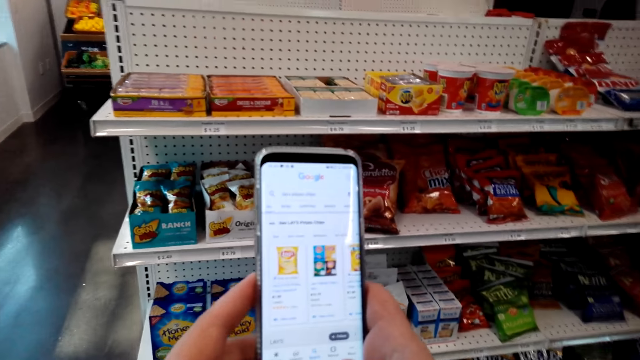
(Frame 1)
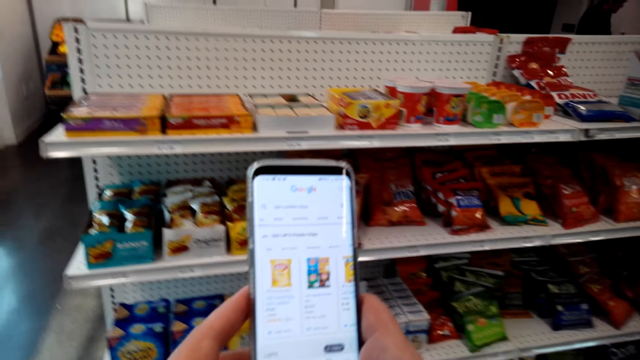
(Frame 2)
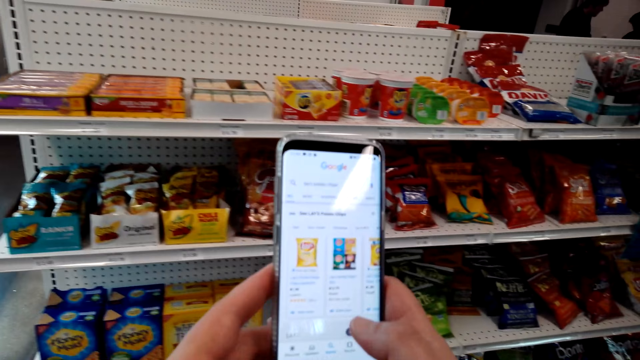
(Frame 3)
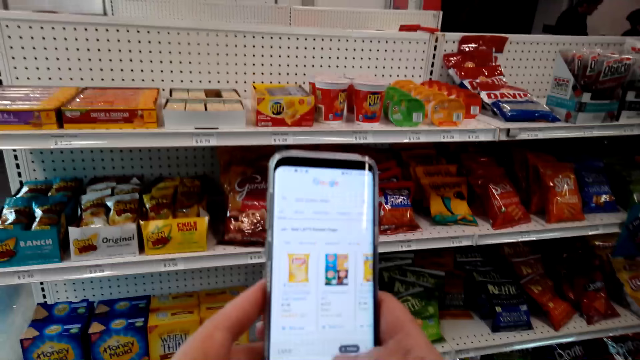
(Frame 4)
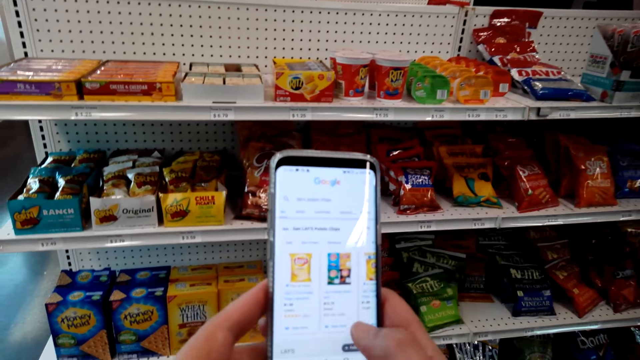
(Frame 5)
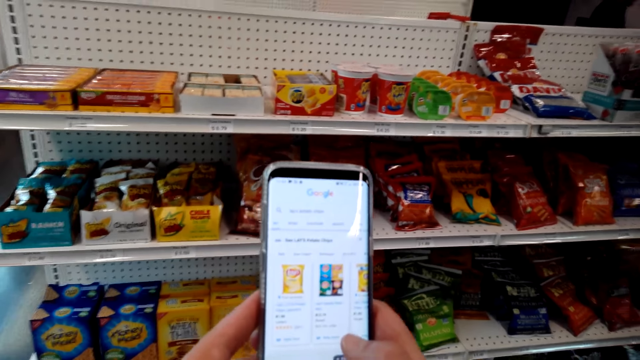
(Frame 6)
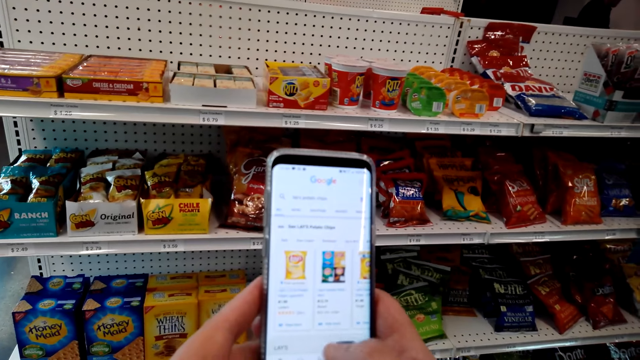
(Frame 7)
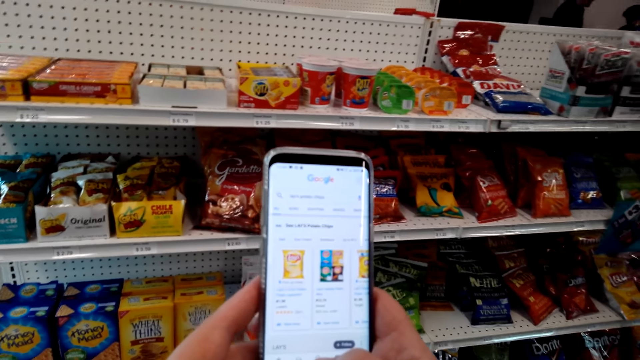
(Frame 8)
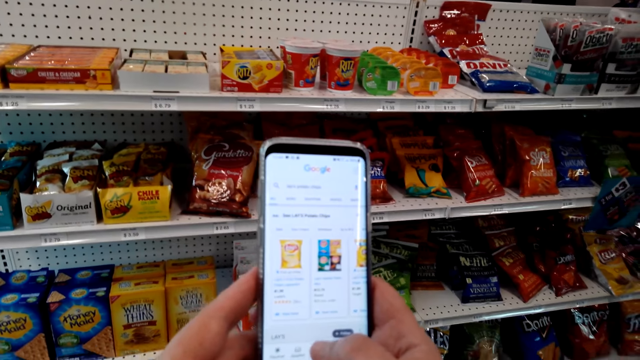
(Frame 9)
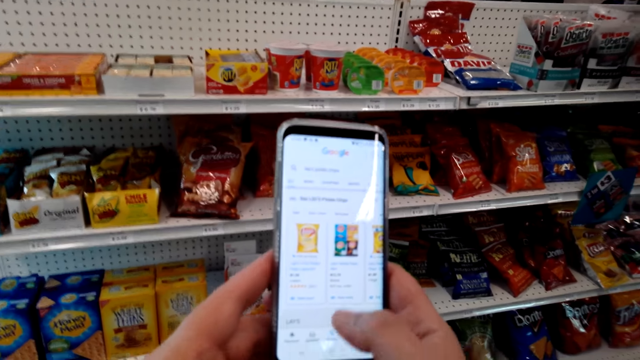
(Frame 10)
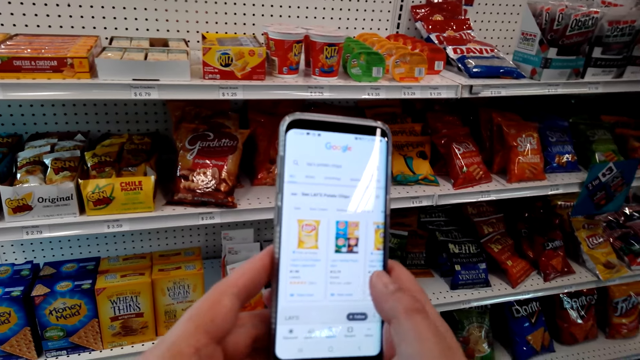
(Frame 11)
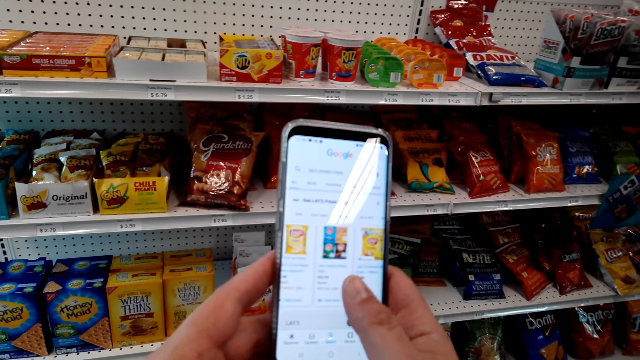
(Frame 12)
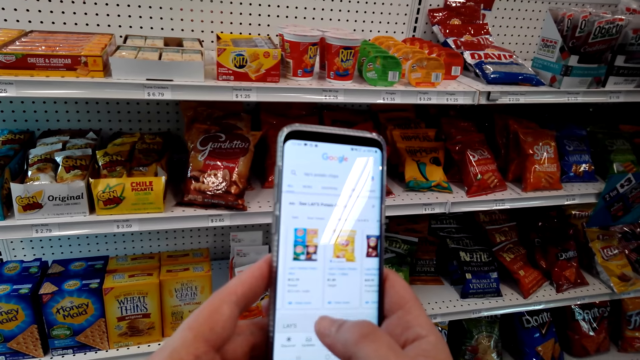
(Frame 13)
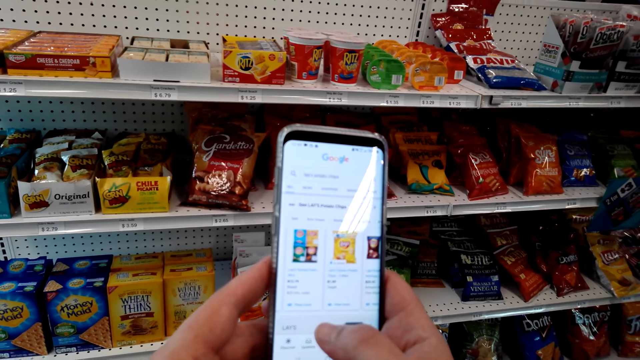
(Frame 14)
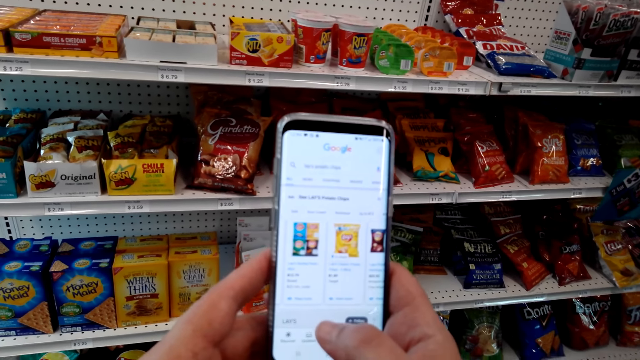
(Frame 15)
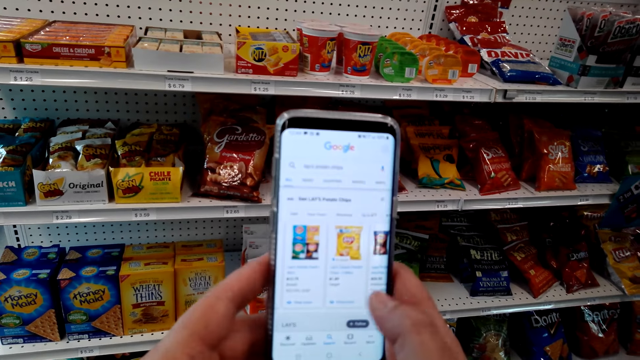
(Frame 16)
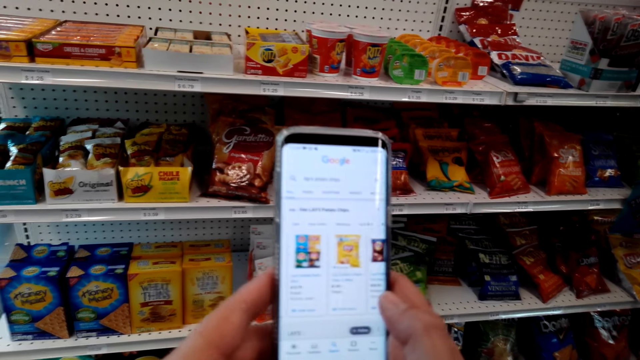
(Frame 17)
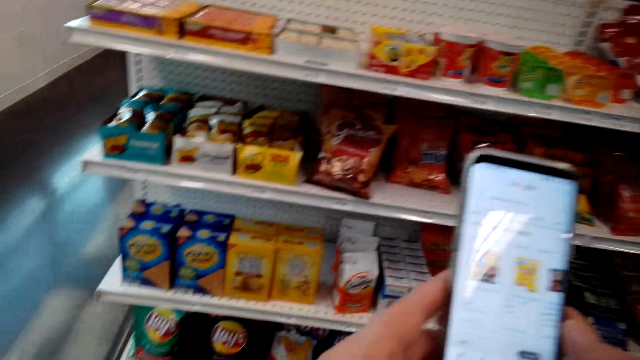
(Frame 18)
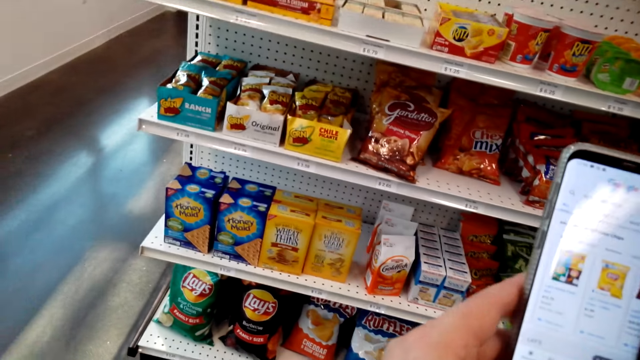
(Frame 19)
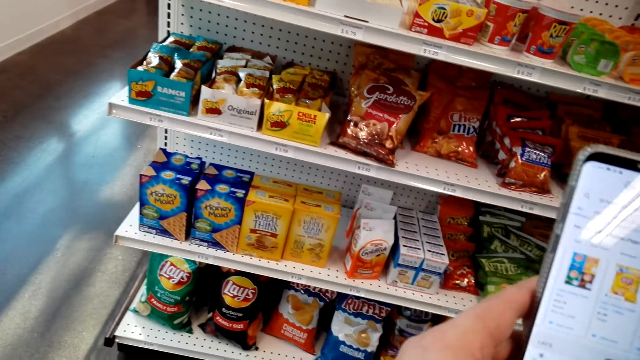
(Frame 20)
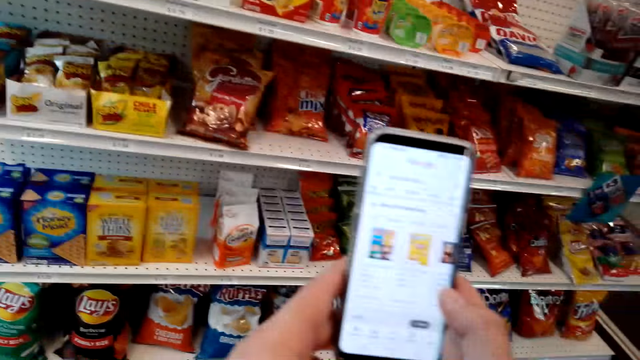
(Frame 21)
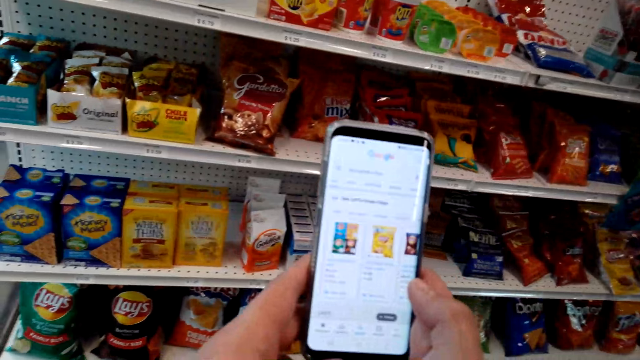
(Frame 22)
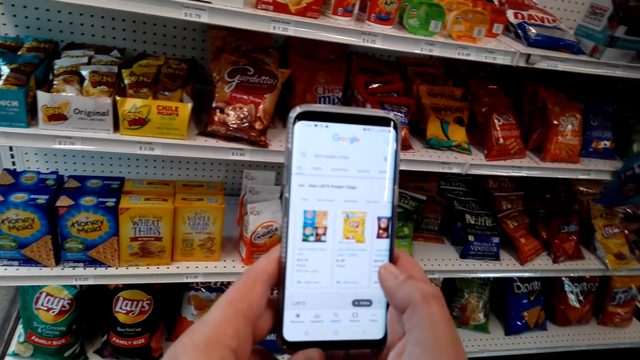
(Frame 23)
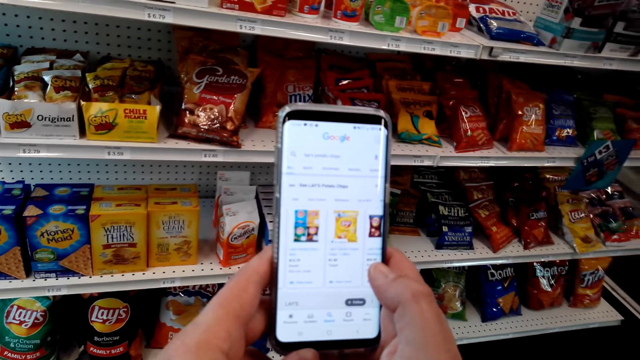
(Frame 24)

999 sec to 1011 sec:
The camera wearer scrolls through the phone.

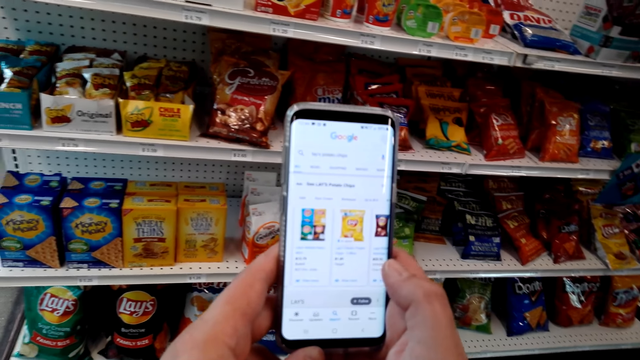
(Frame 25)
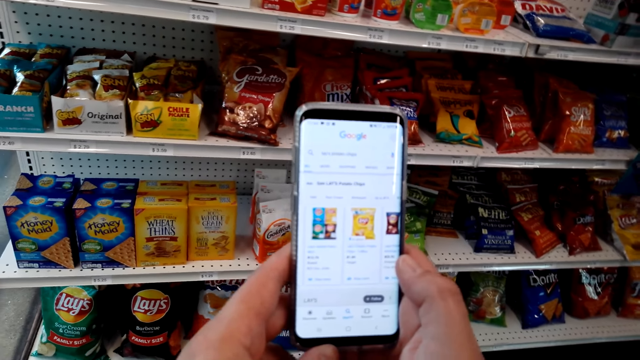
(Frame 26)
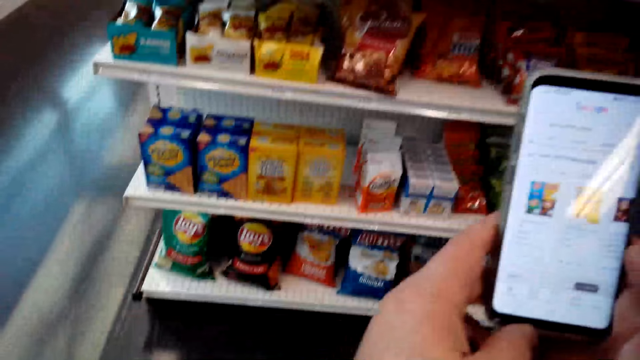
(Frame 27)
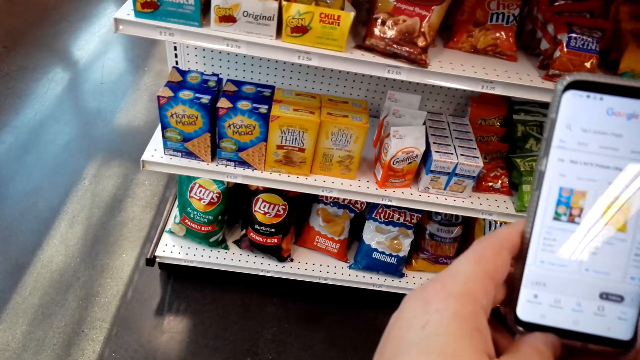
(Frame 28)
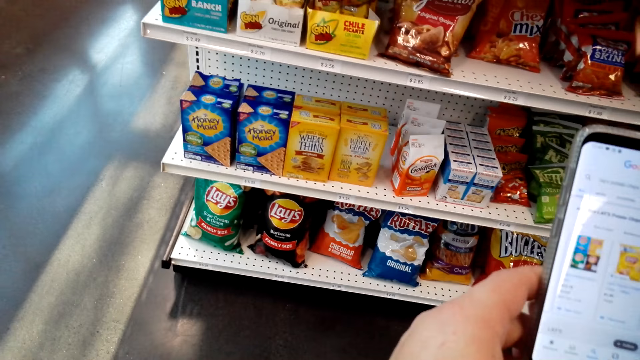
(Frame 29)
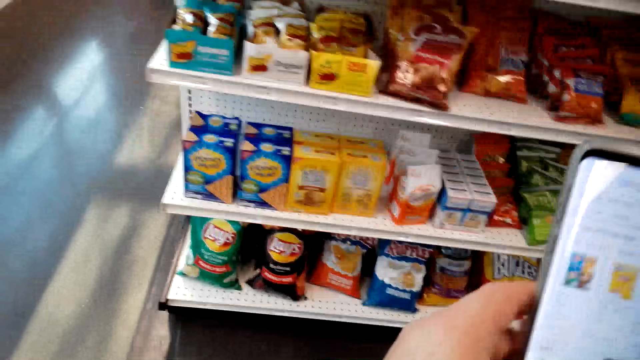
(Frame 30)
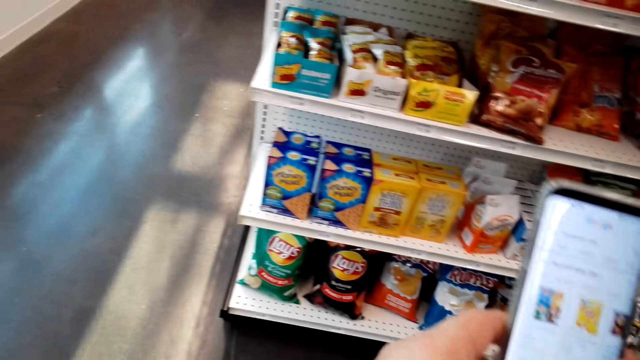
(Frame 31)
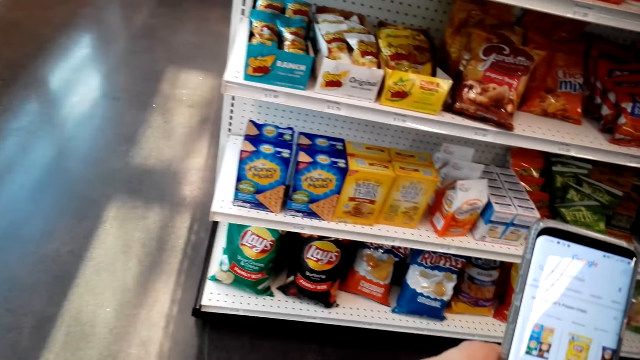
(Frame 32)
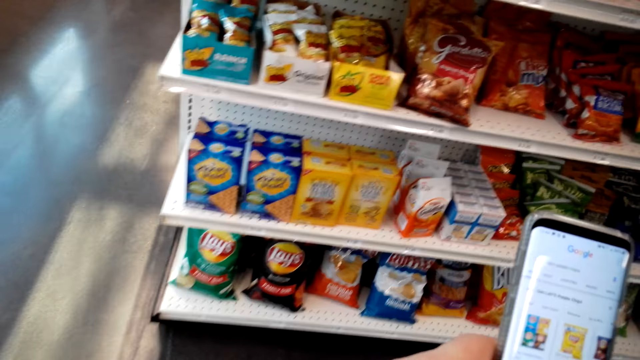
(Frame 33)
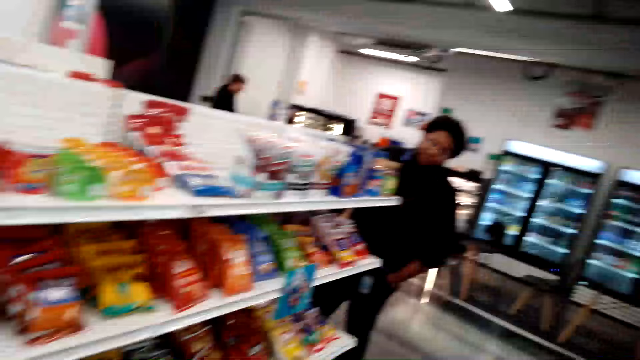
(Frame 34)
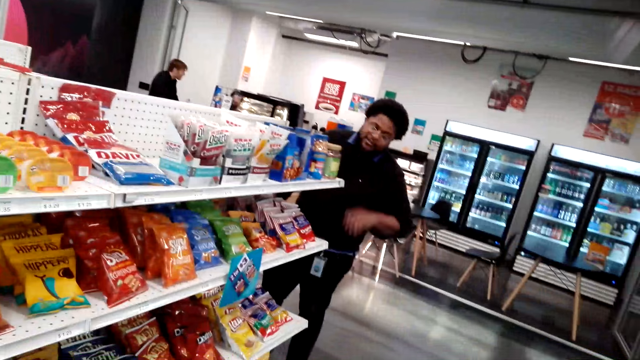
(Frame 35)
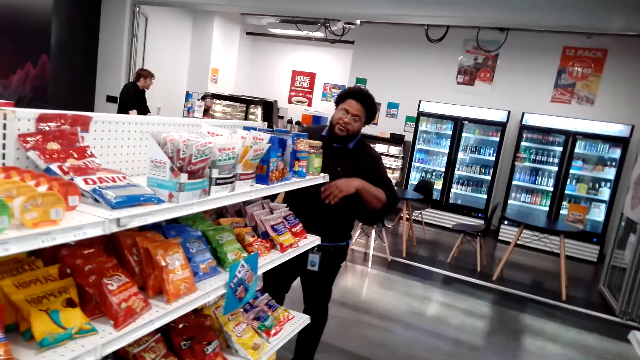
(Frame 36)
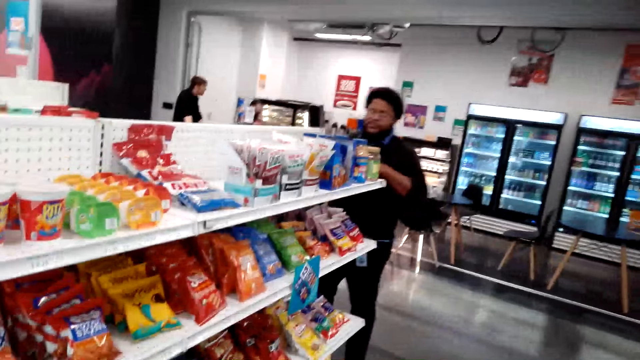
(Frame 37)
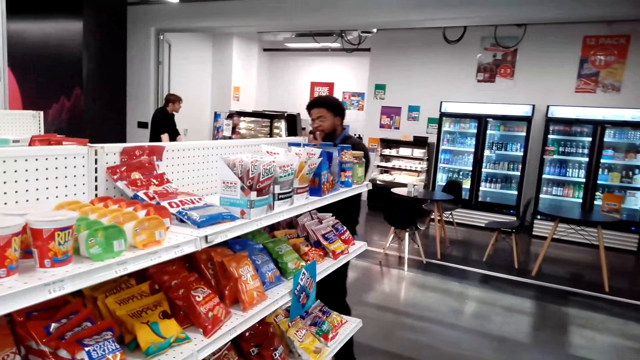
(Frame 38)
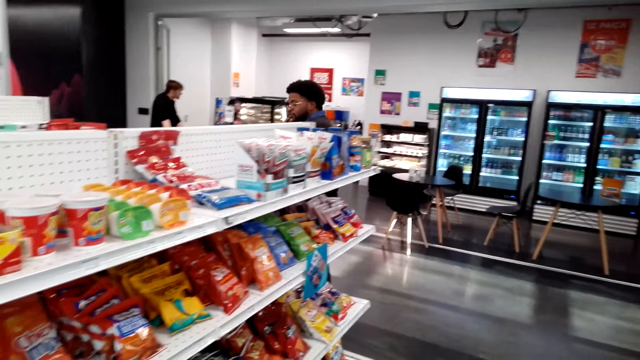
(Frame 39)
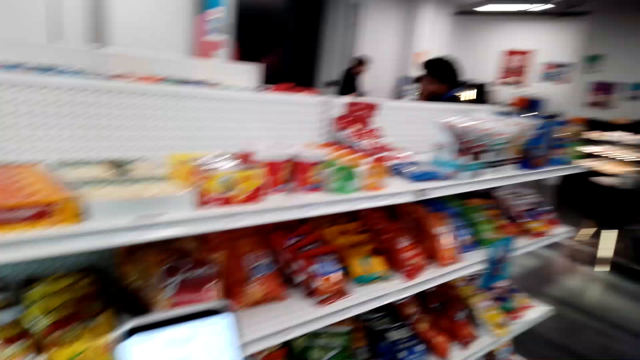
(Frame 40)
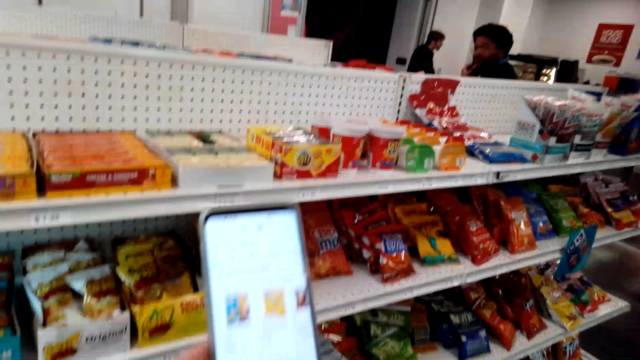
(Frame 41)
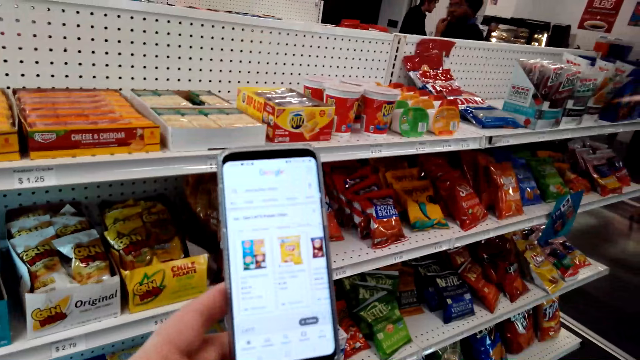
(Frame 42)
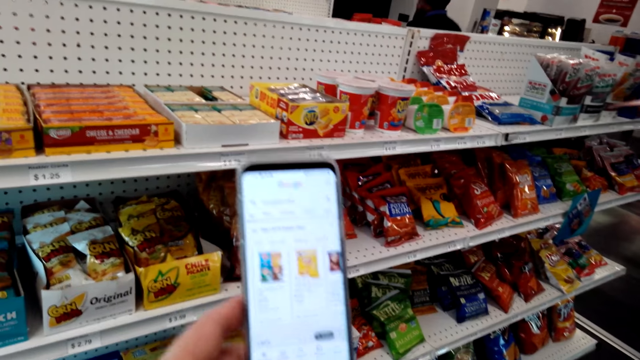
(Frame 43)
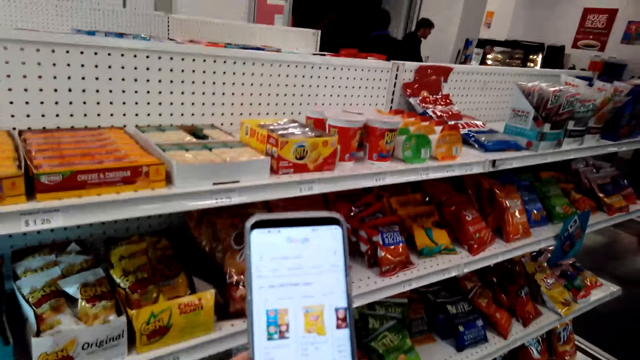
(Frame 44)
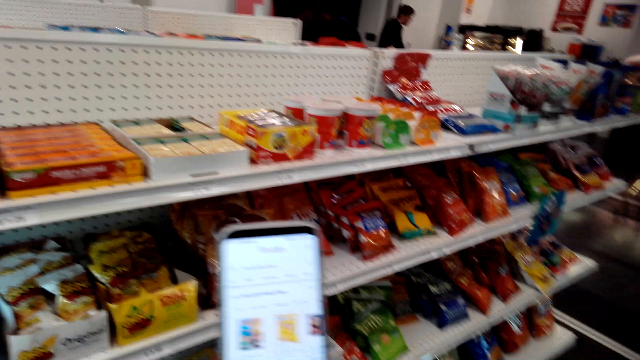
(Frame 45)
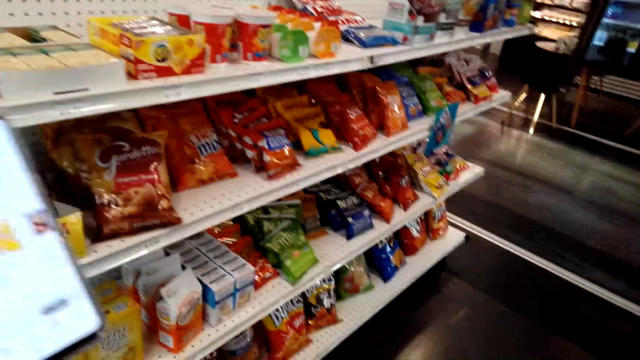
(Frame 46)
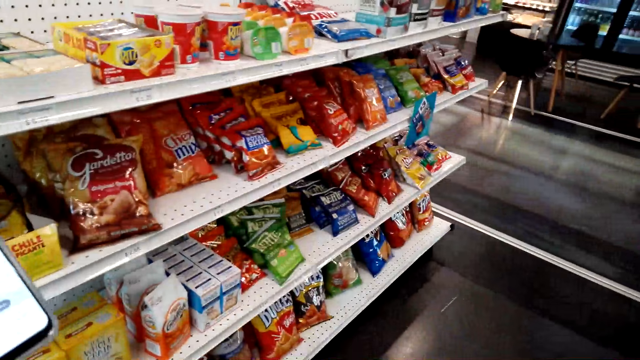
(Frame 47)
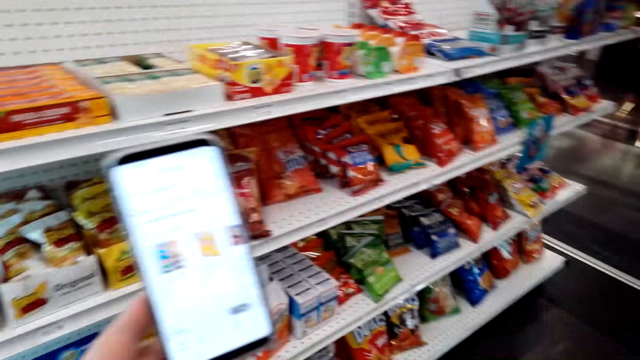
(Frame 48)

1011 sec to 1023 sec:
A man talks to the camera wearer. The camera wearer browses his phone.
